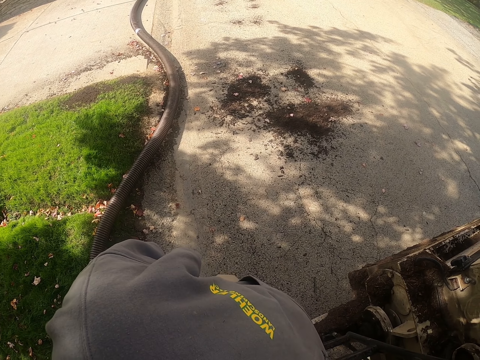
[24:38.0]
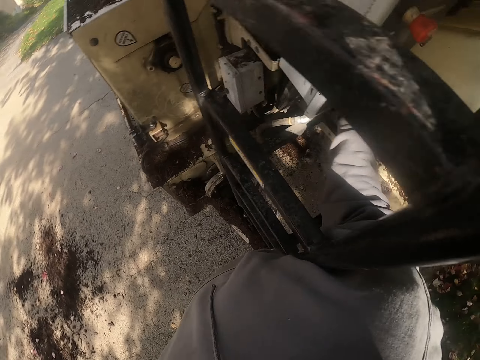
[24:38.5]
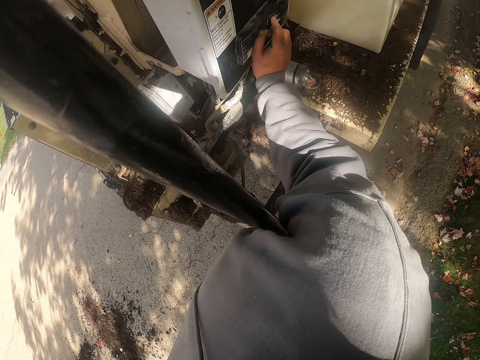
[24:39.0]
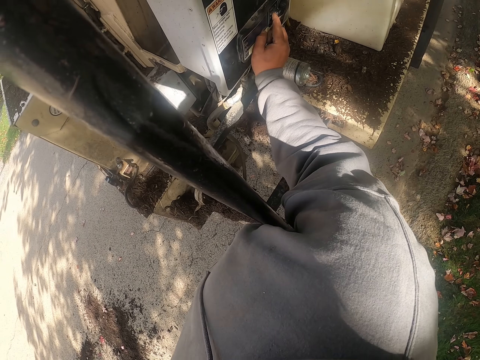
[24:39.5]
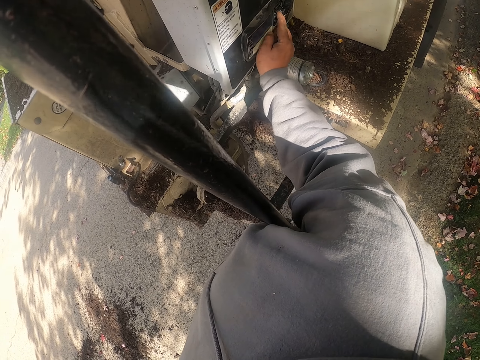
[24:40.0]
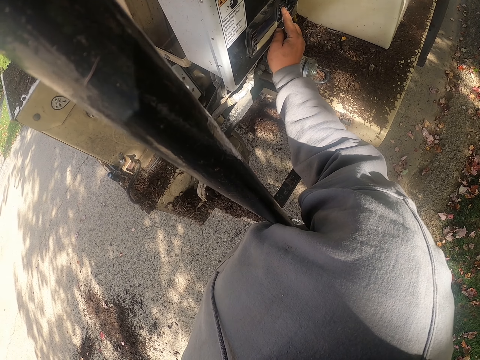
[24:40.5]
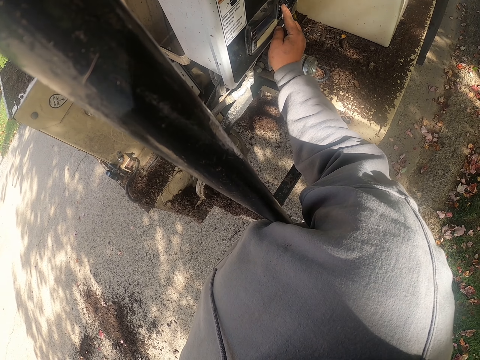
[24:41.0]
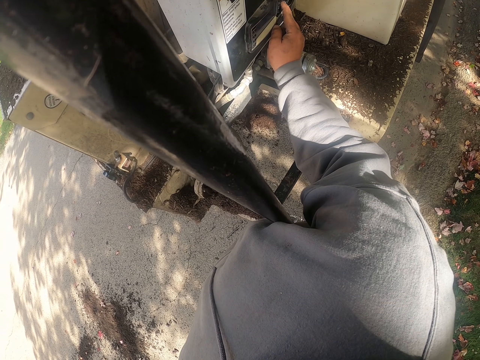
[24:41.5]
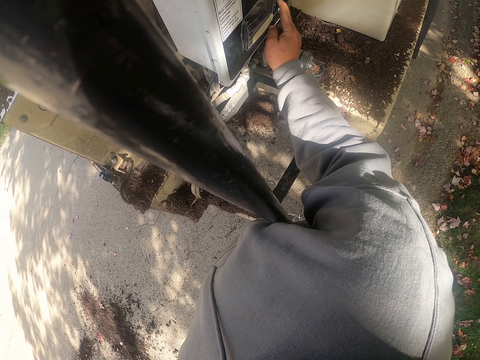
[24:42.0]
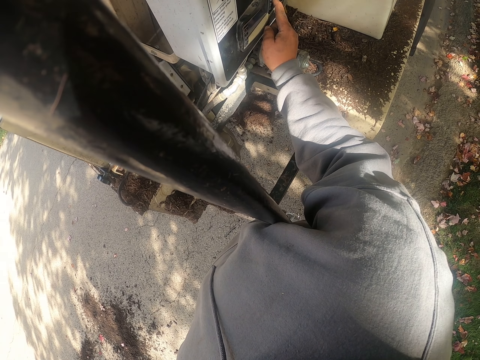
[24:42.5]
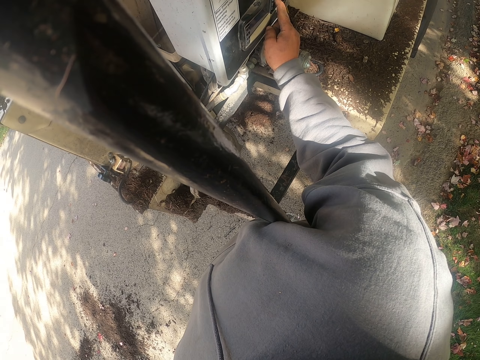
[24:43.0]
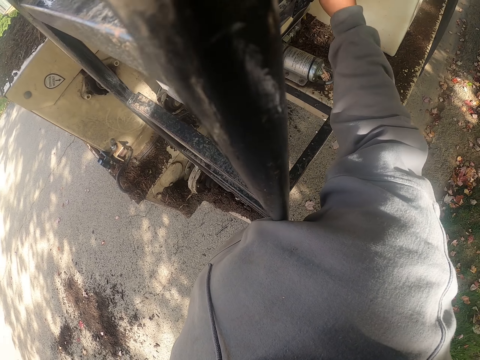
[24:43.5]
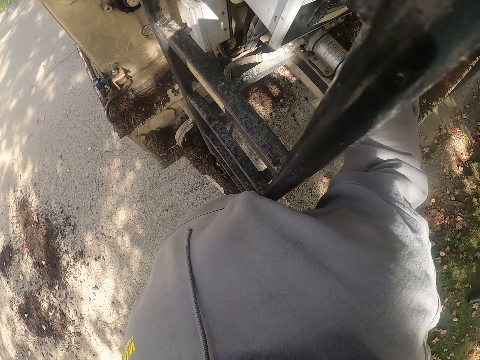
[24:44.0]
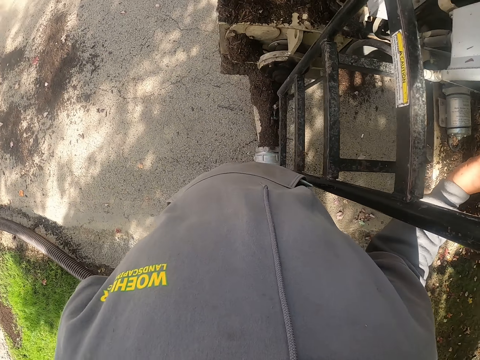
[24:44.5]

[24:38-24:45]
The camera wearer looks around.

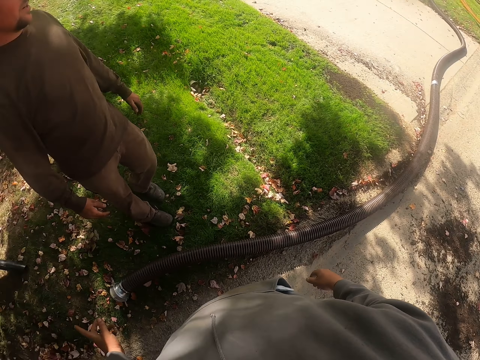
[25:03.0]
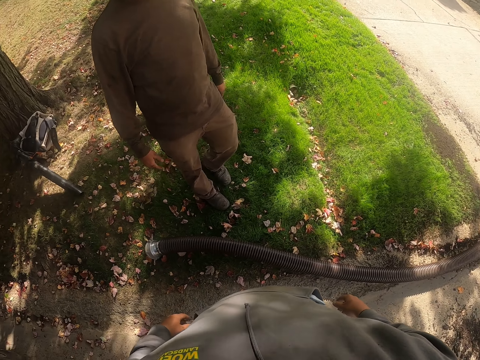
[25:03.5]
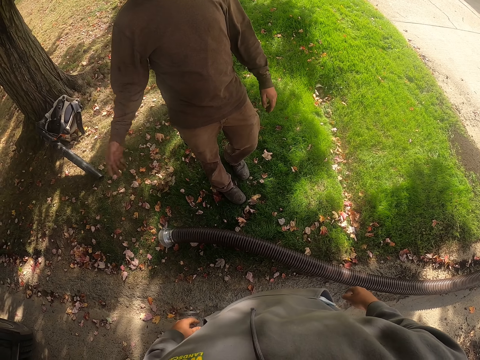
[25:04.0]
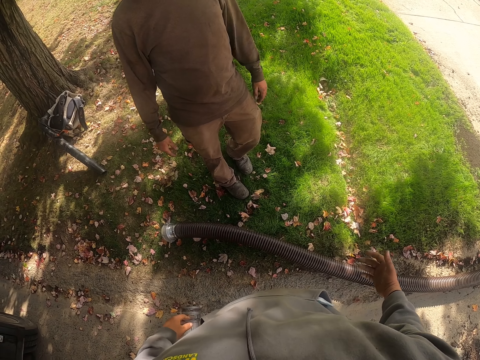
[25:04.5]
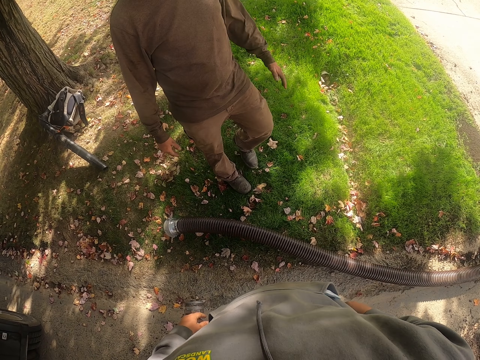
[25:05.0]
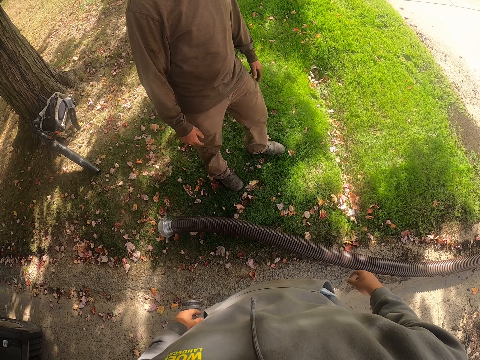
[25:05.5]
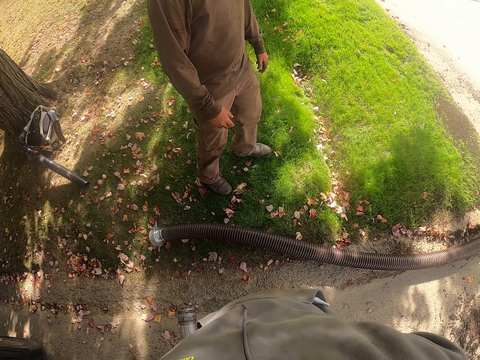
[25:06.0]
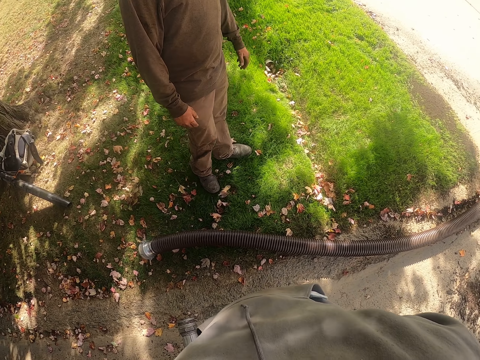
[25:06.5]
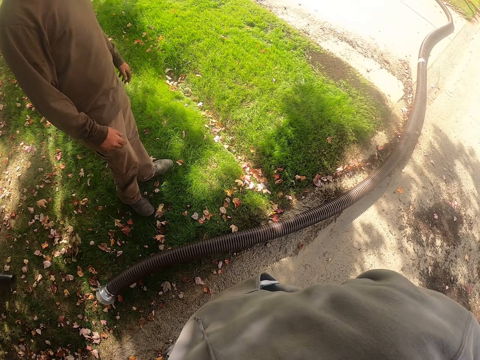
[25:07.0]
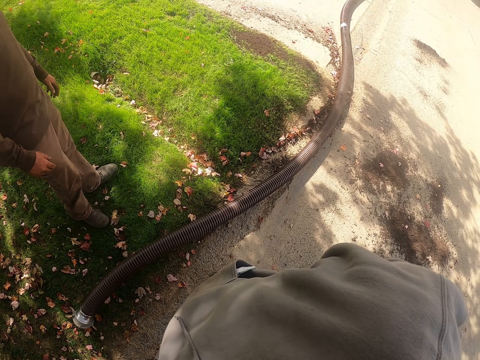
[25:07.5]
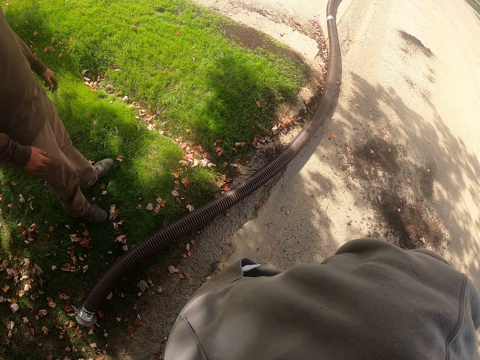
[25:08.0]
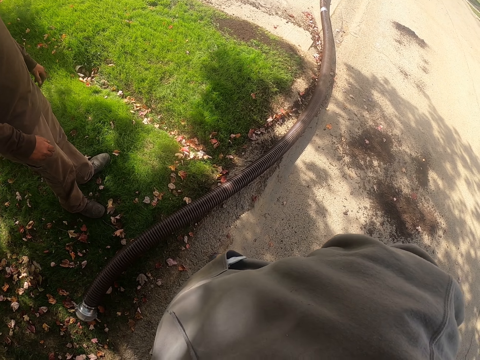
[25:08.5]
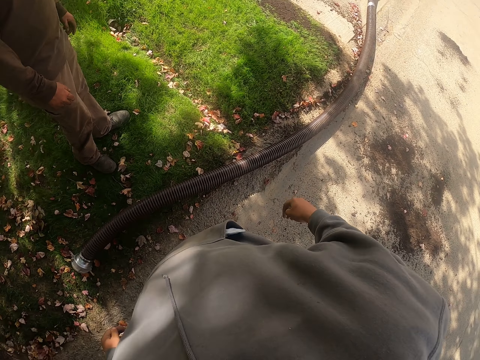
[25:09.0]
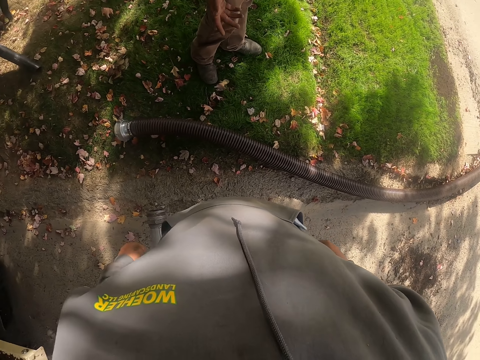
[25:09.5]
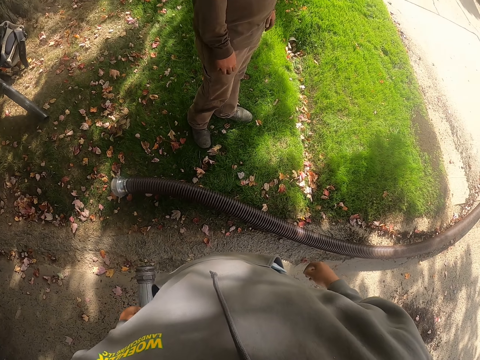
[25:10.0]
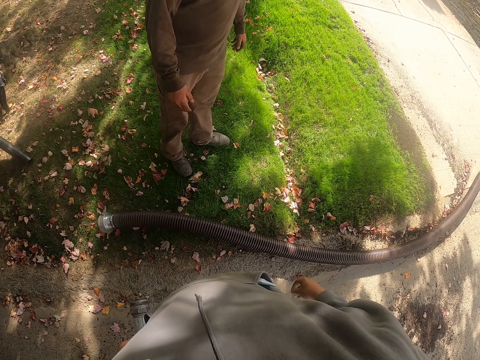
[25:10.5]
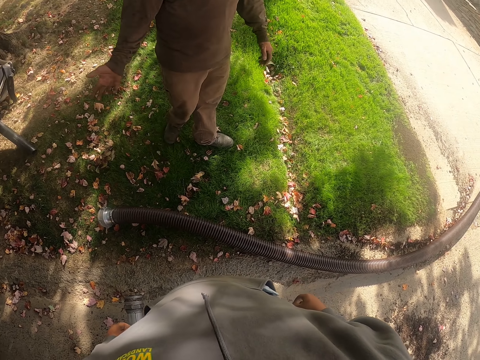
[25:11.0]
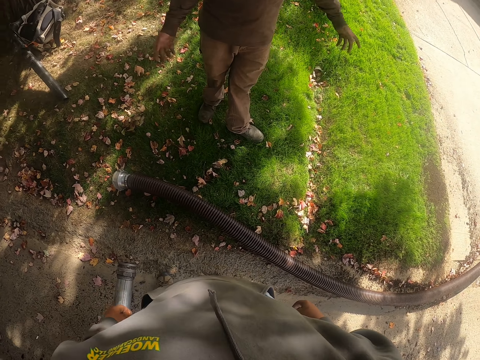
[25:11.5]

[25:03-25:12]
A person speaks to another person.

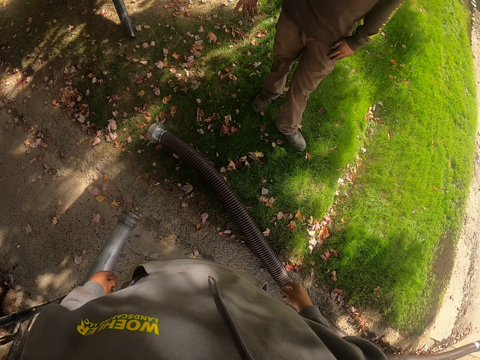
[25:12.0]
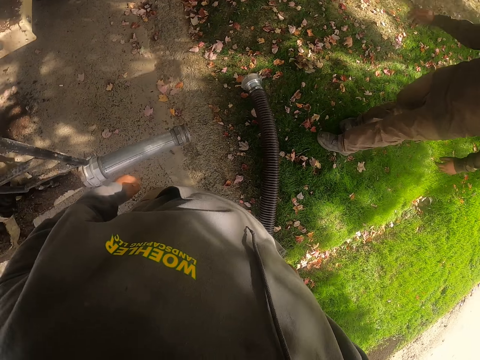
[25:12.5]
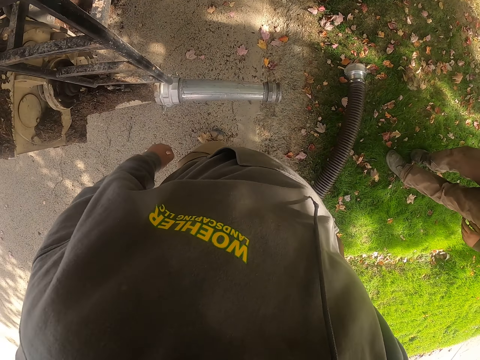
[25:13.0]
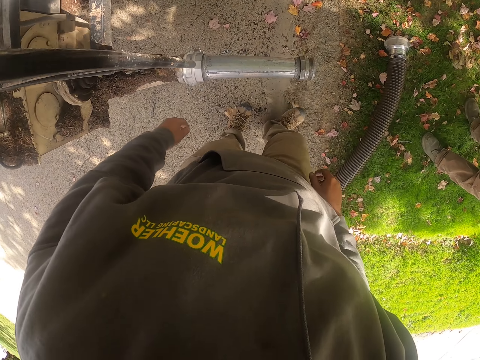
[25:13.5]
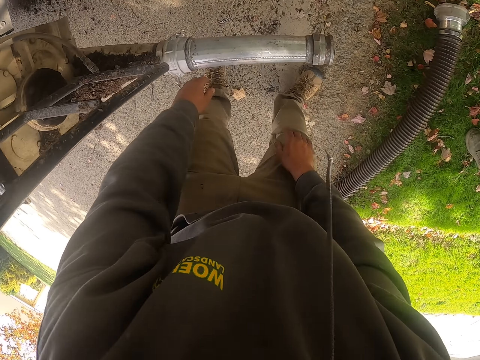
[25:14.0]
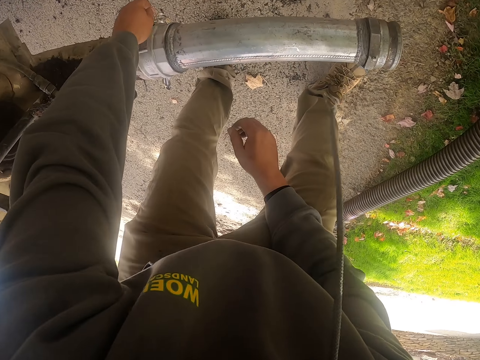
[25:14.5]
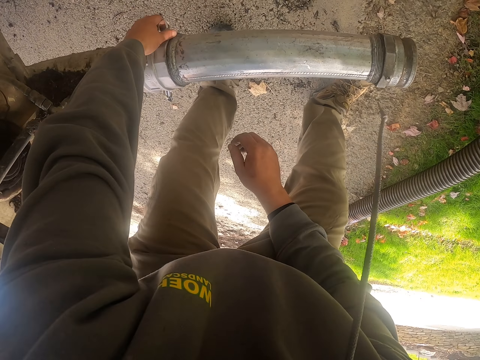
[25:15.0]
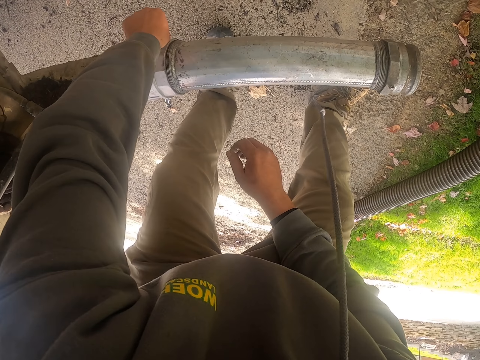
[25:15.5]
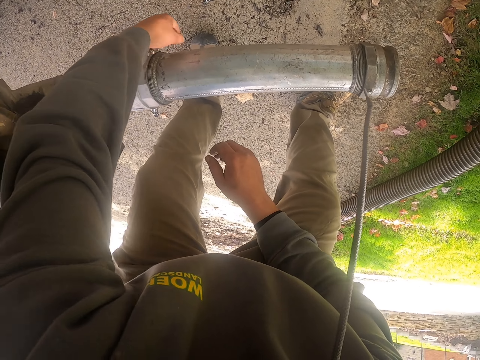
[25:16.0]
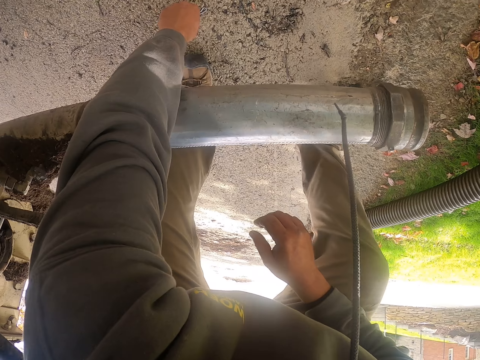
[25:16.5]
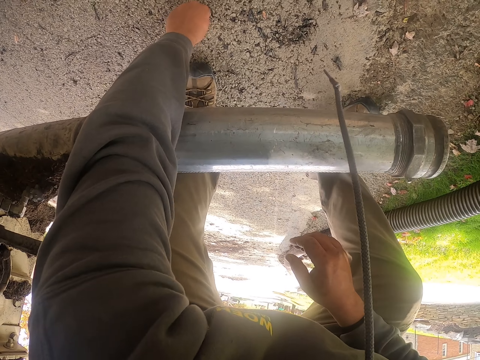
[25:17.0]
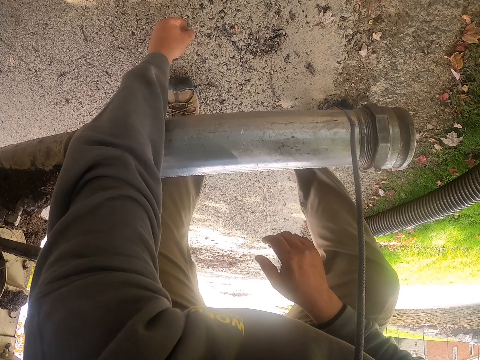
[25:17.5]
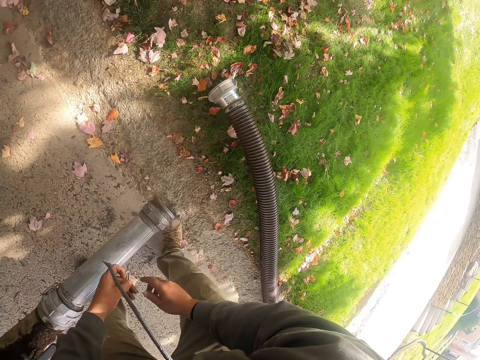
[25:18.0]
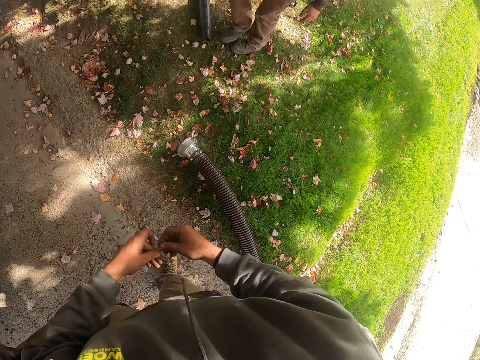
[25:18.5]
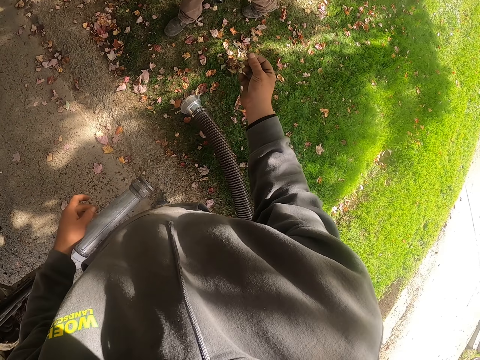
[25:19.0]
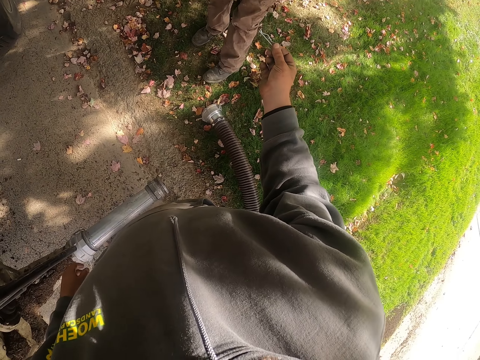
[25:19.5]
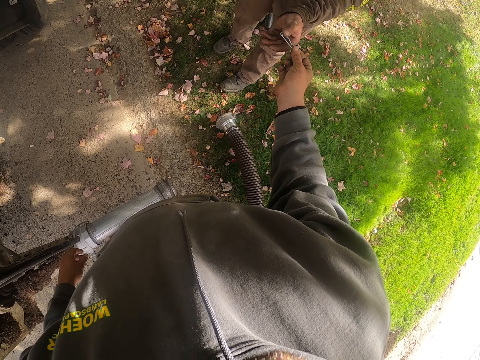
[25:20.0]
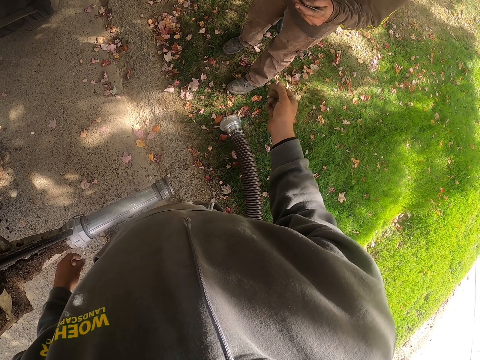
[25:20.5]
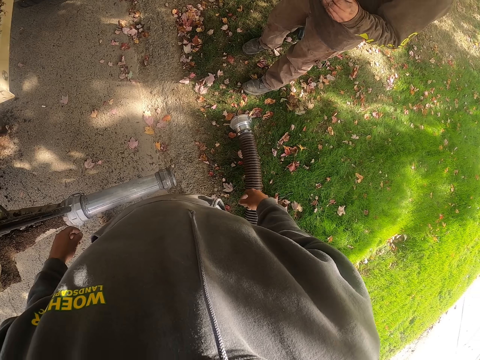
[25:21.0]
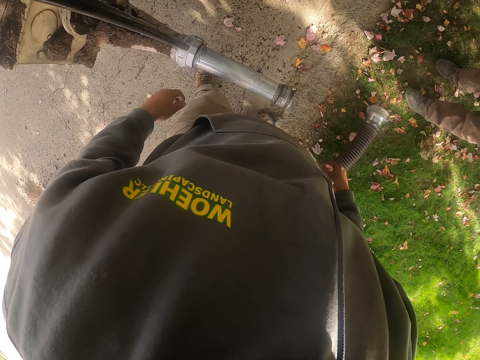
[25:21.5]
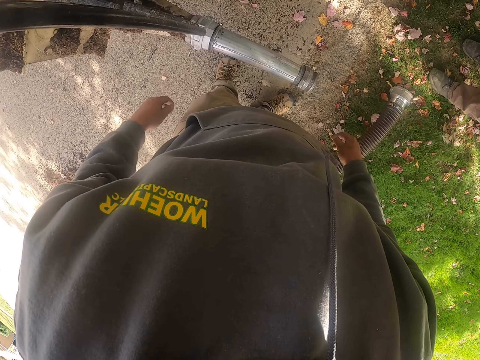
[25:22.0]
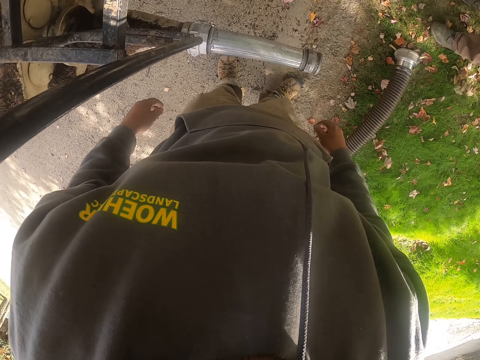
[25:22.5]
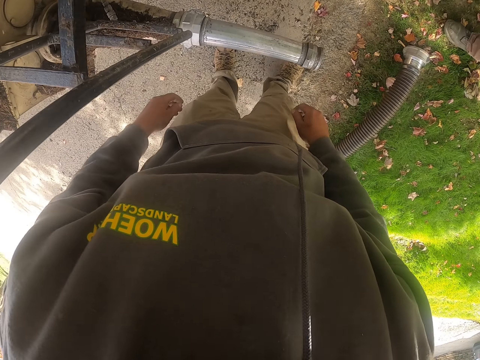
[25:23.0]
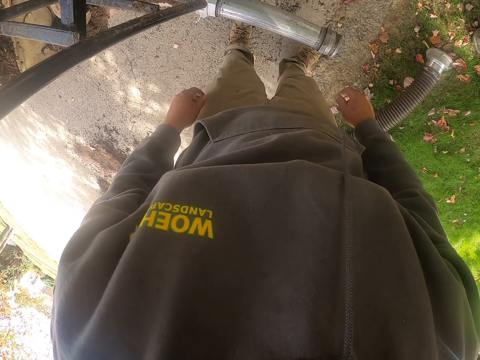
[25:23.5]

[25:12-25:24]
The camera wearer picks up a pin. They hand the pin to a person.
